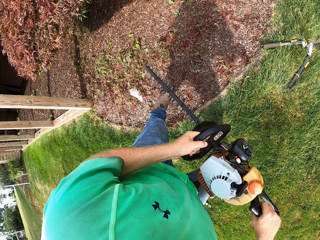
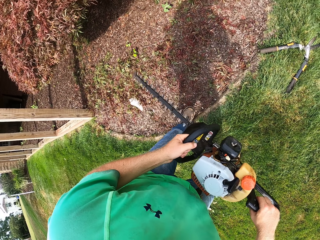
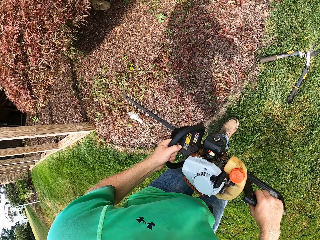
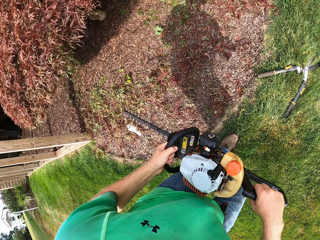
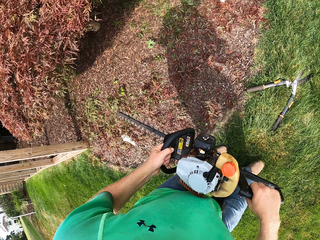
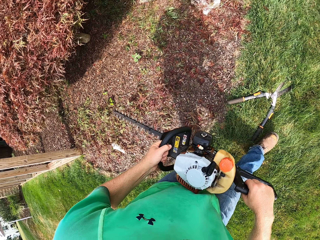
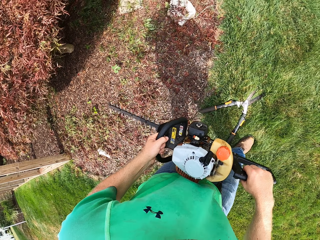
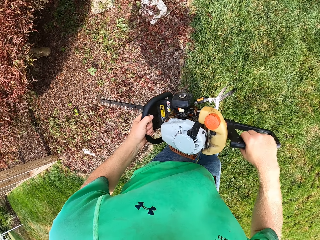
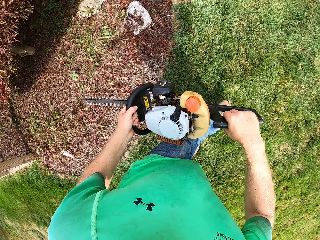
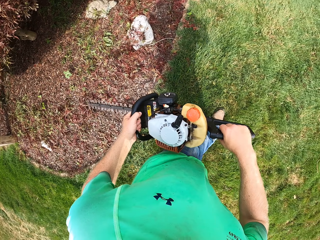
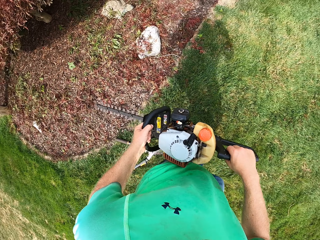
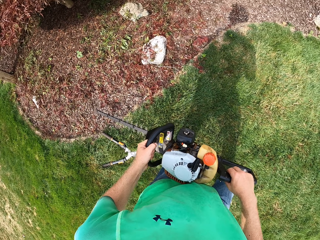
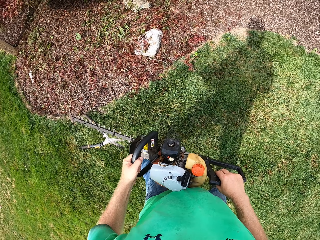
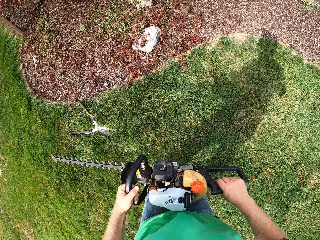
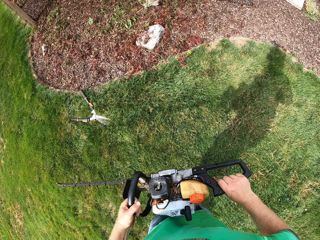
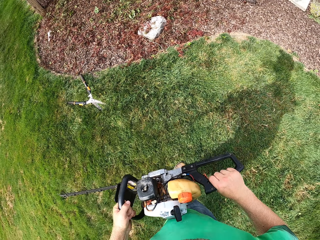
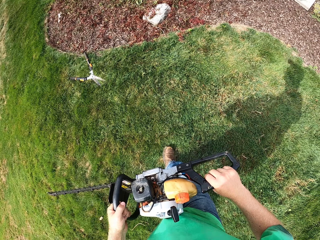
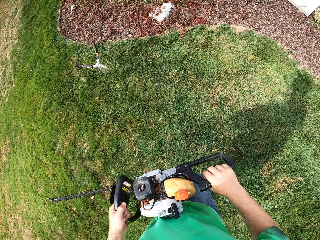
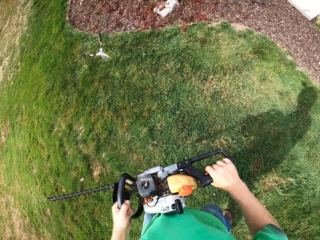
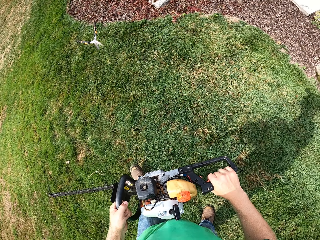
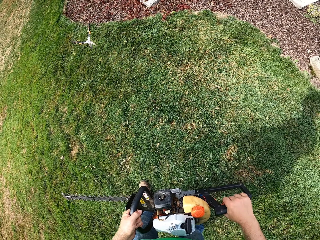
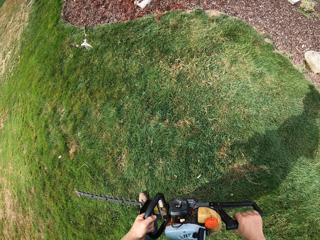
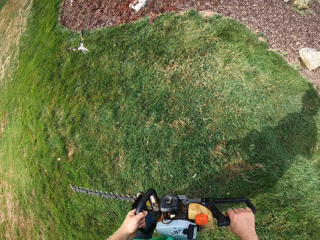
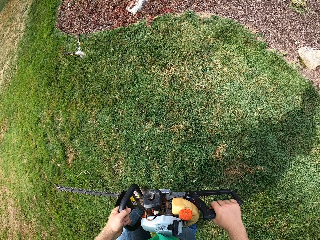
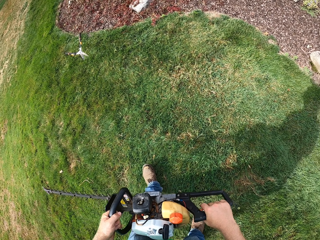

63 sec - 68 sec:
The camera wearer walks around the compound.

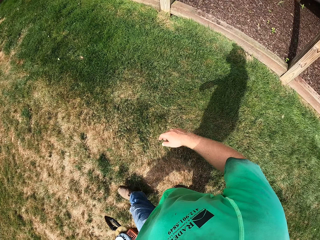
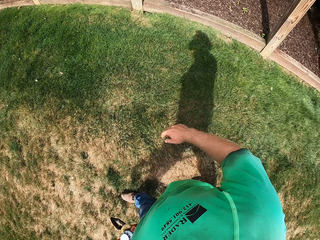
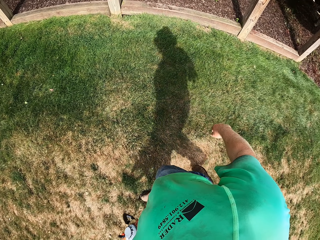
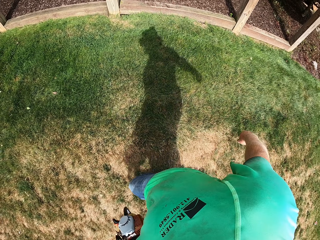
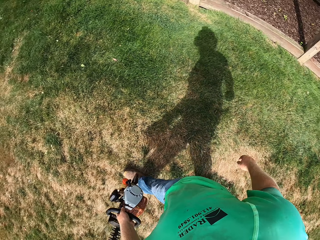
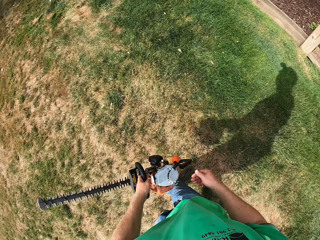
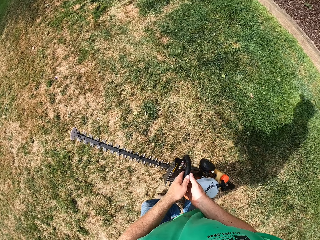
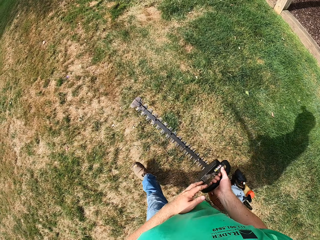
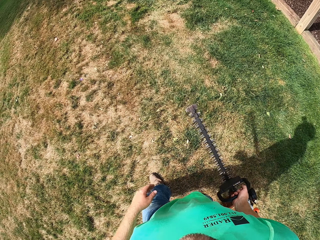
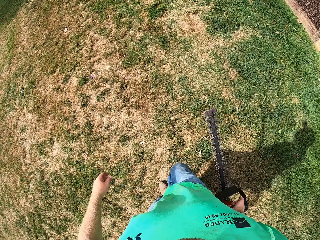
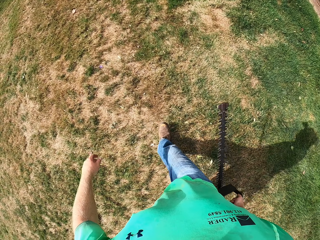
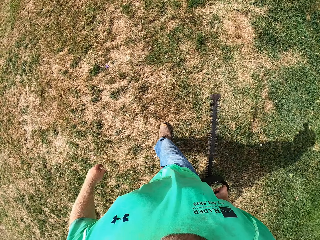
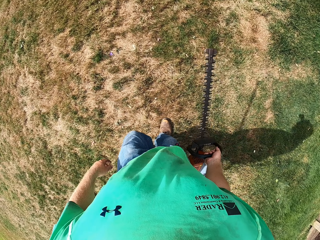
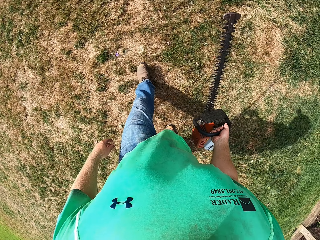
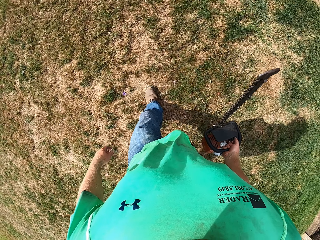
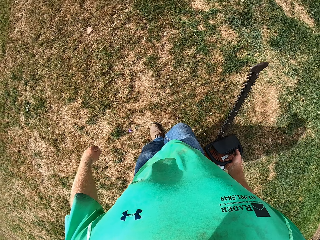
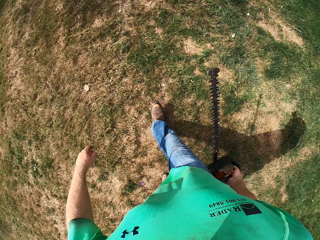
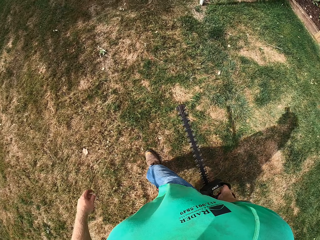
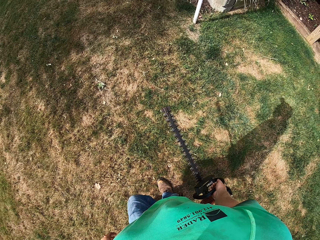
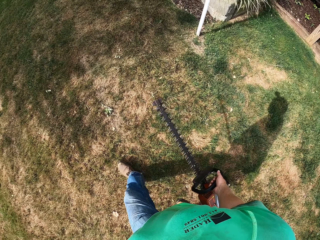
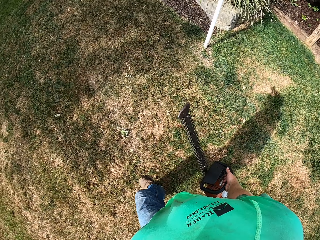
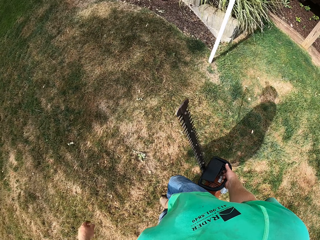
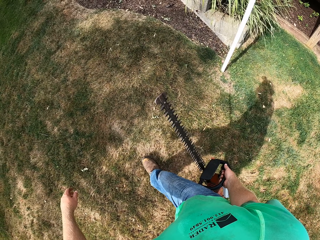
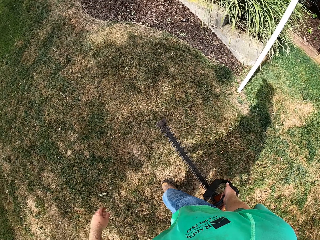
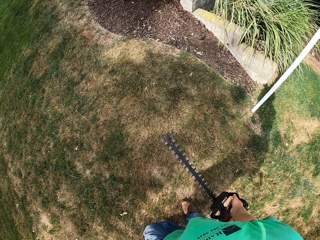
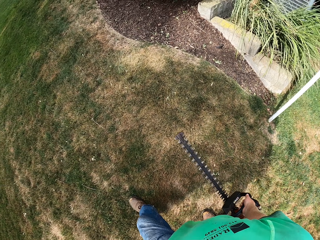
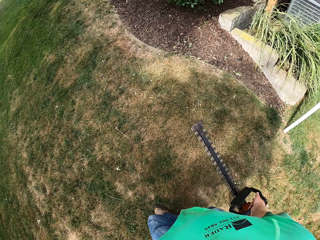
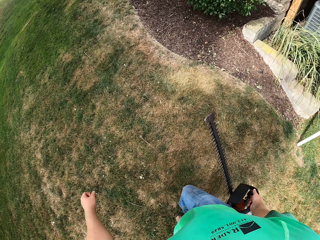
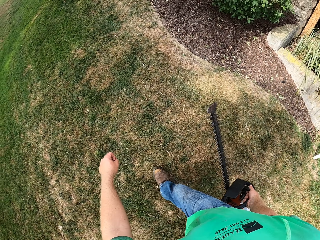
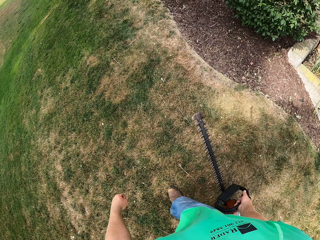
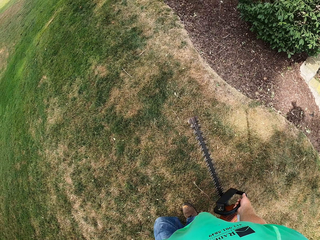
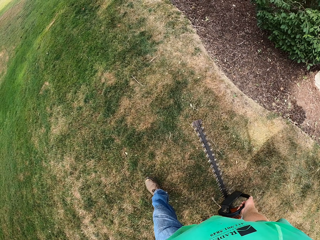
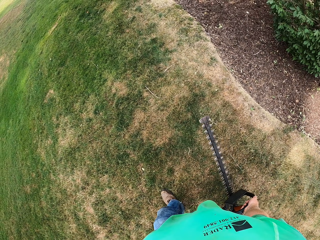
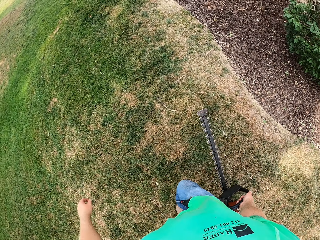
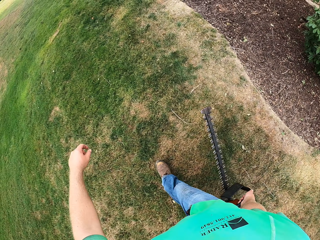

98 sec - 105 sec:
The camera wearer takes the hedge trimmer from his left hand with his right hand.

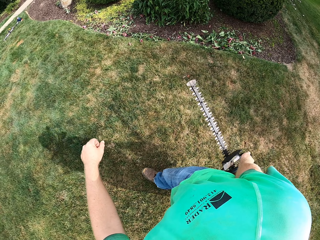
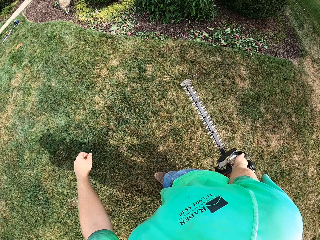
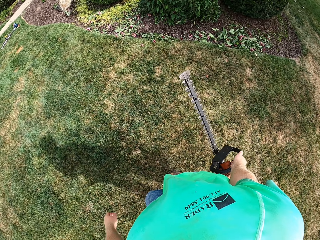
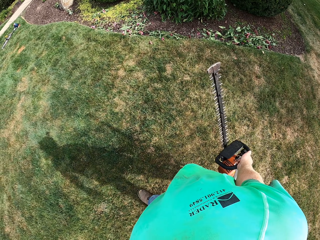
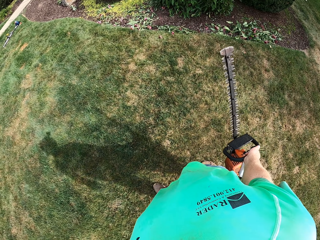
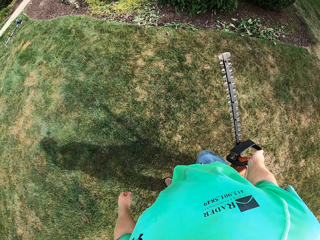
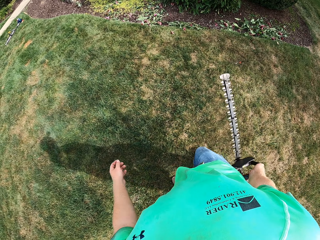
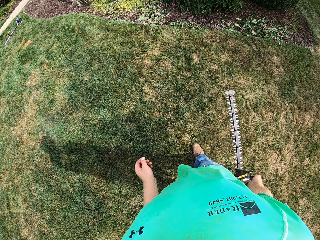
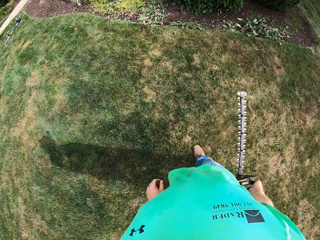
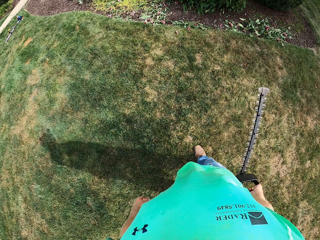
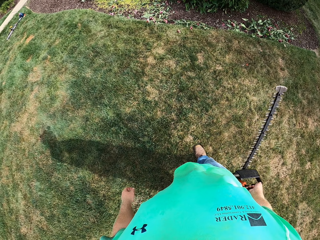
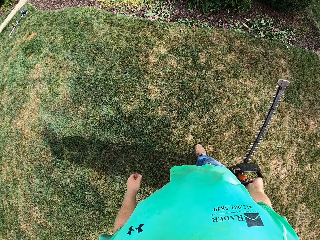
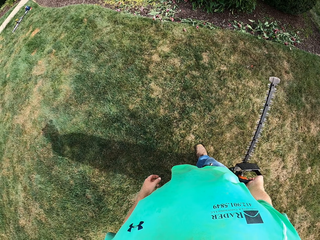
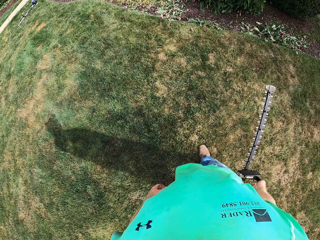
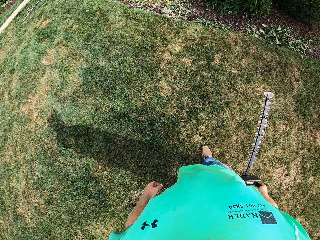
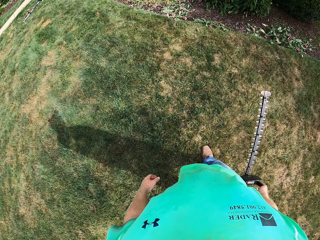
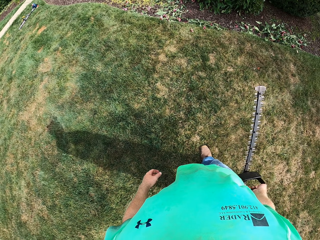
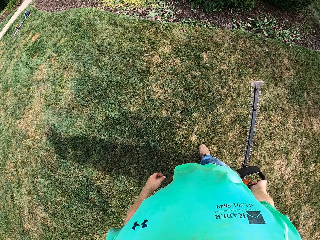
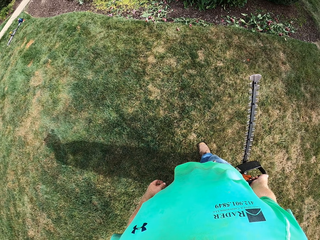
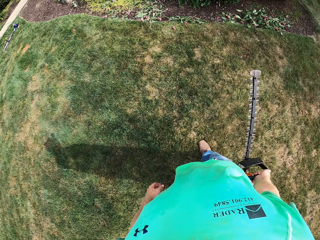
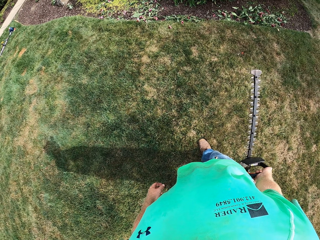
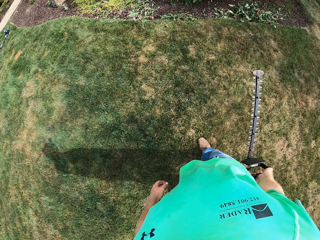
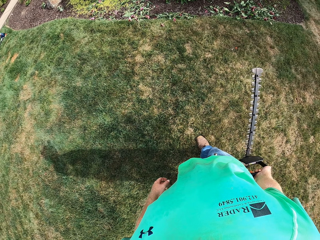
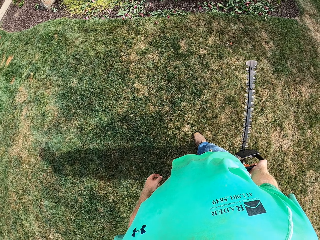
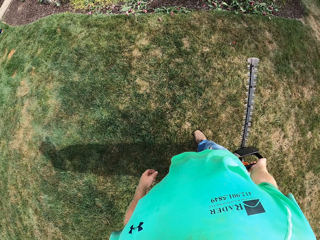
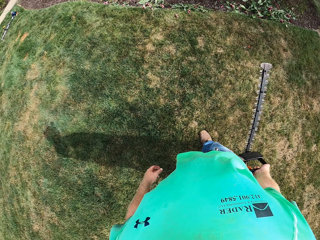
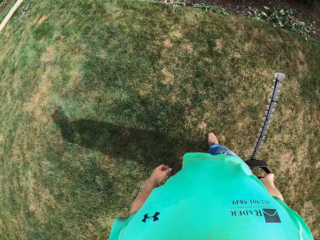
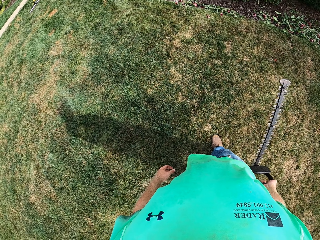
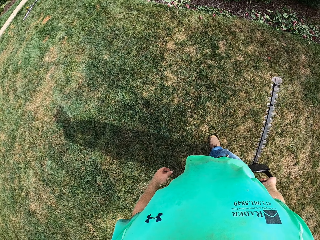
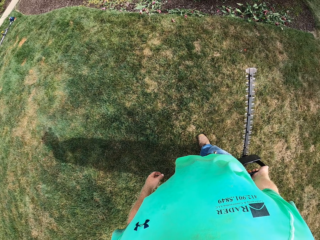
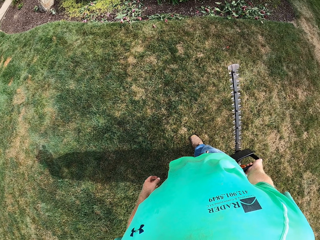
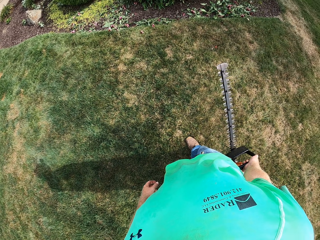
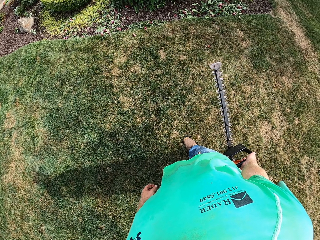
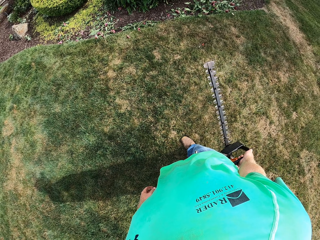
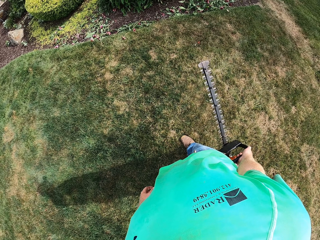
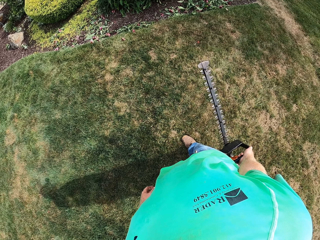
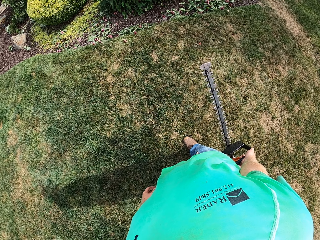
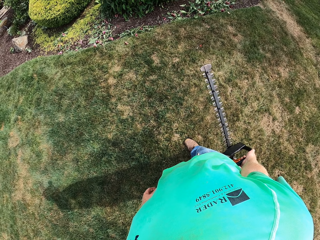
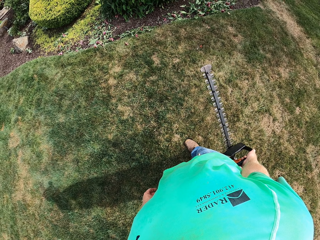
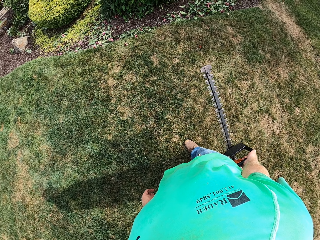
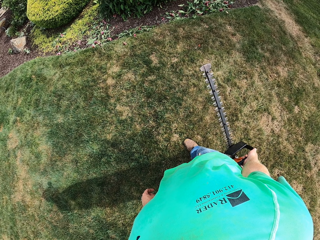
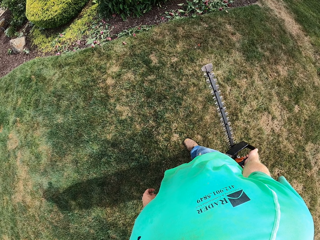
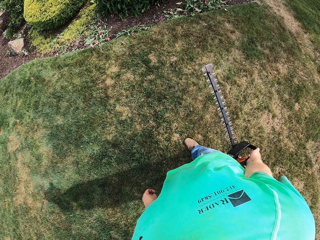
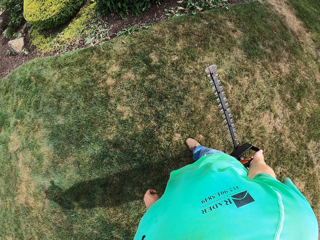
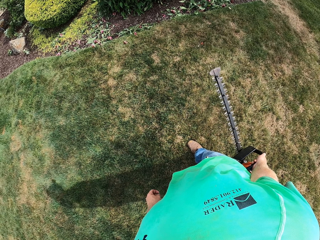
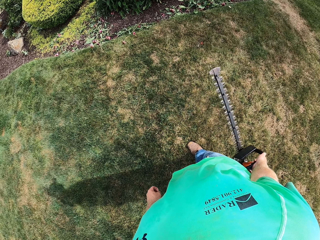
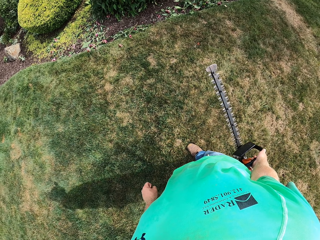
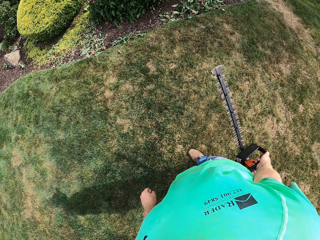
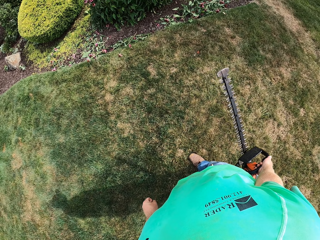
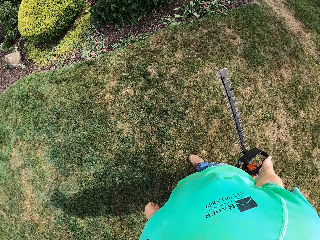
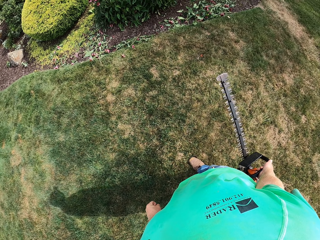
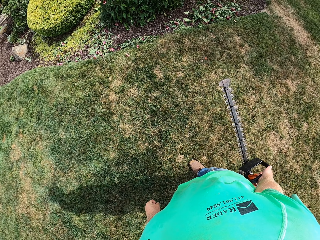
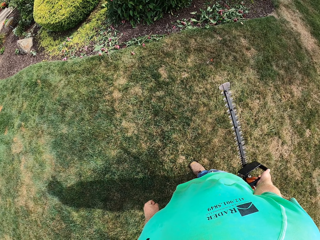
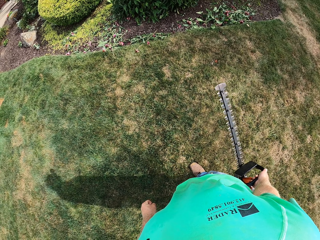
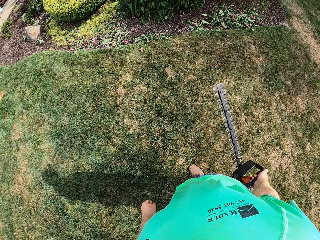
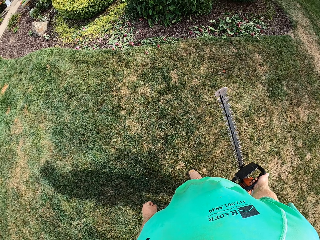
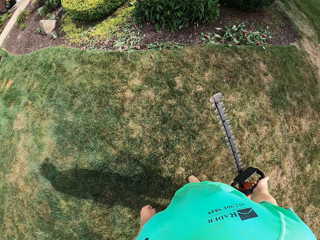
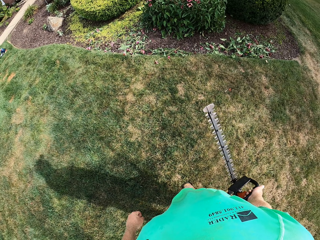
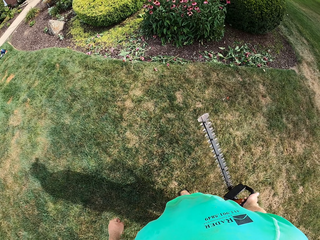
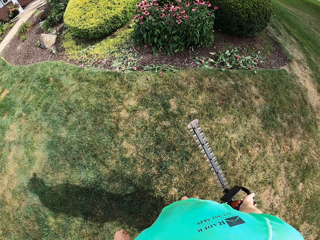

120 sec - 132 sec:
The camera wearer looks at the flower.
